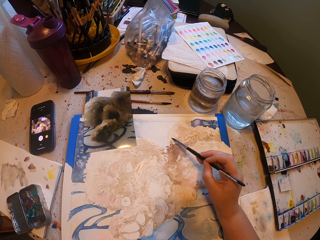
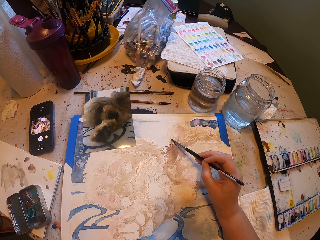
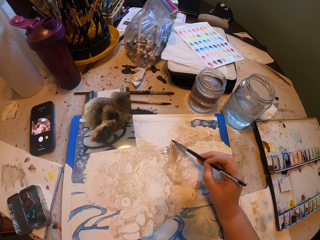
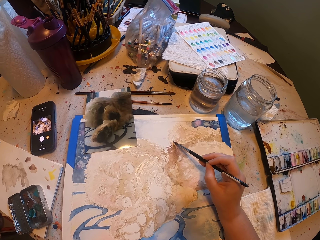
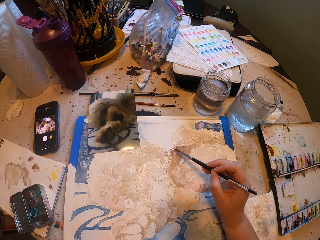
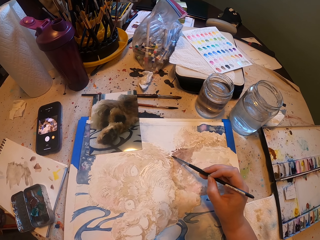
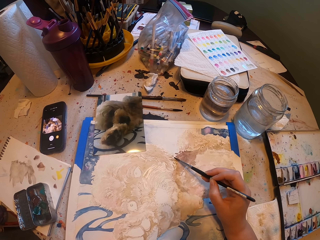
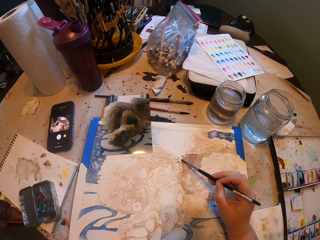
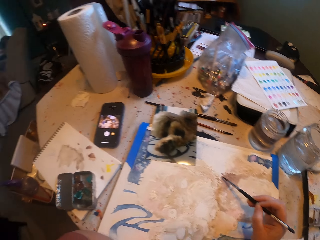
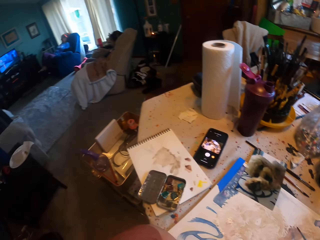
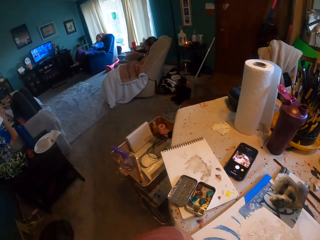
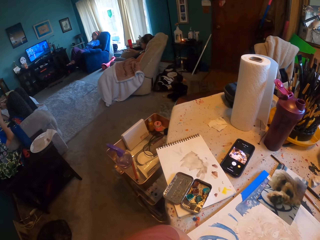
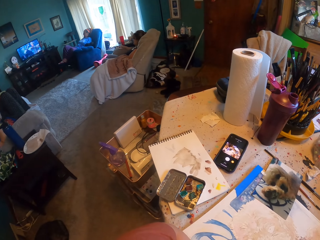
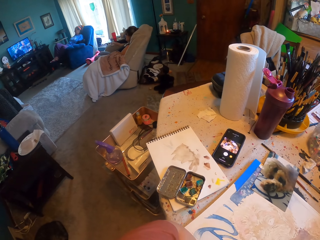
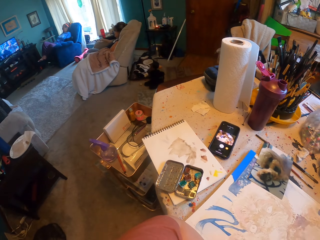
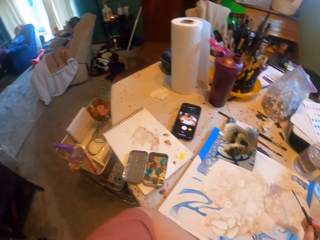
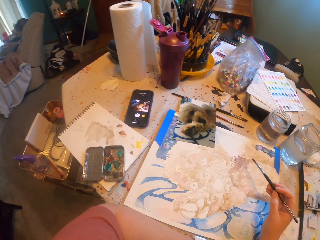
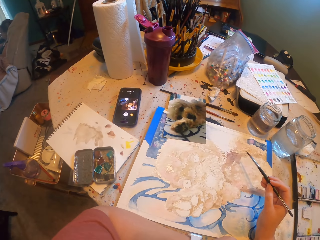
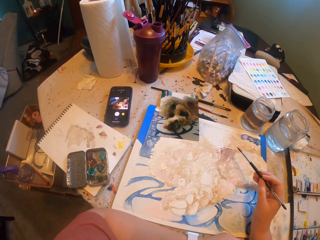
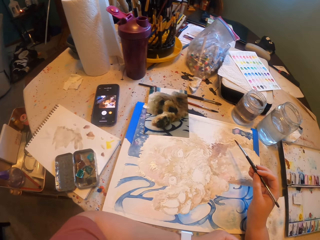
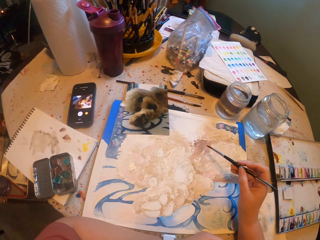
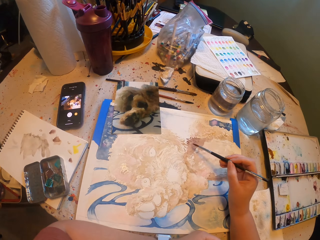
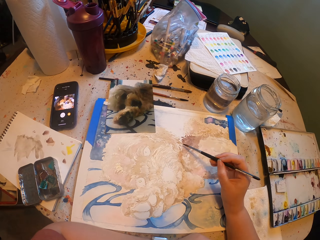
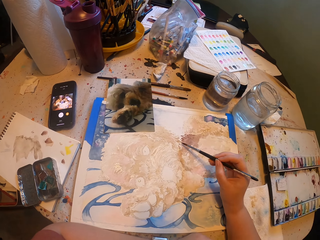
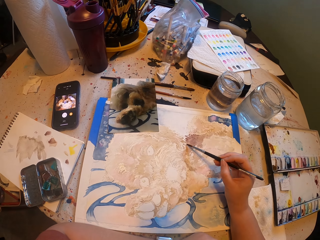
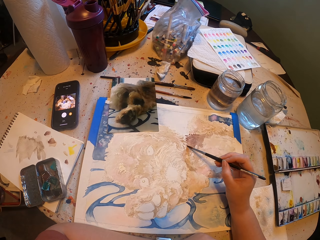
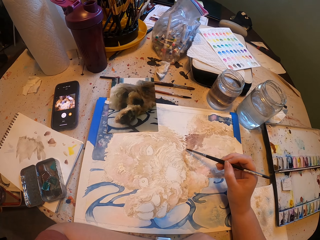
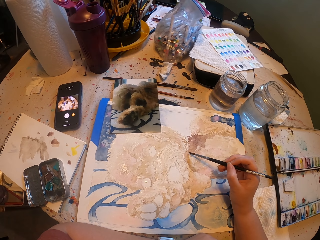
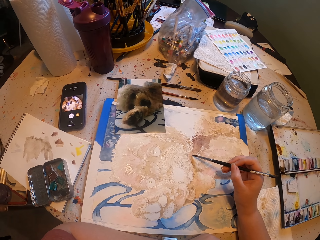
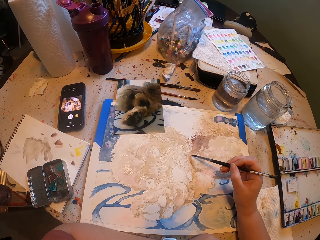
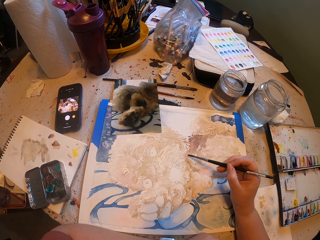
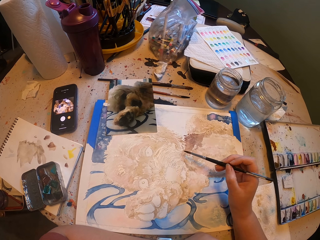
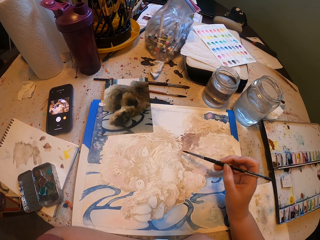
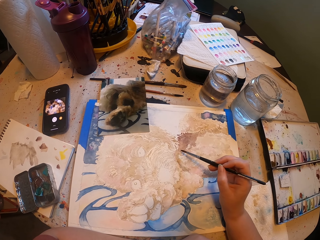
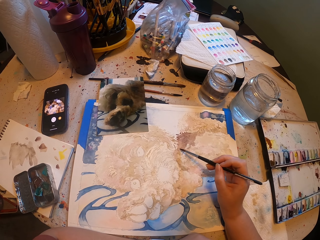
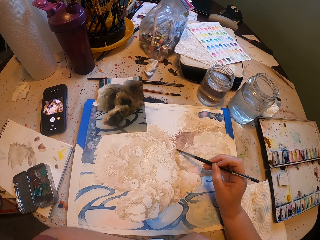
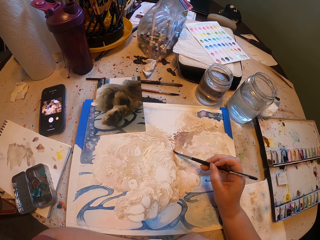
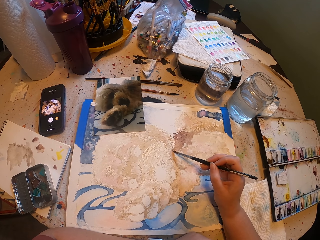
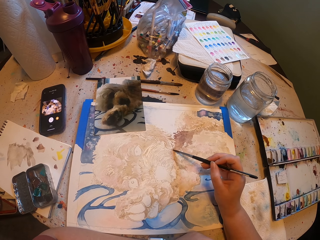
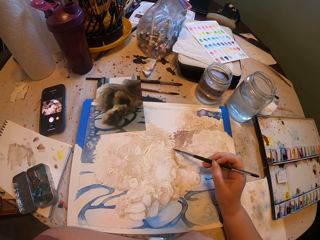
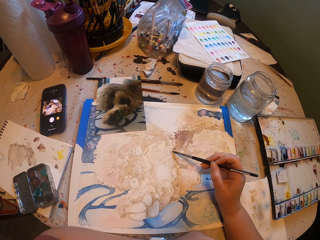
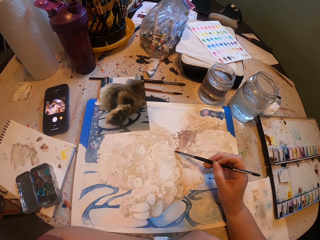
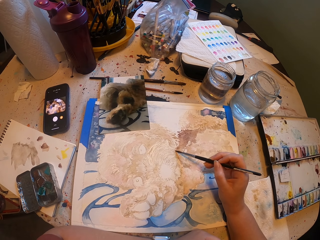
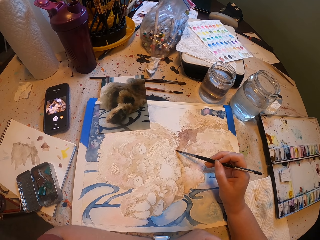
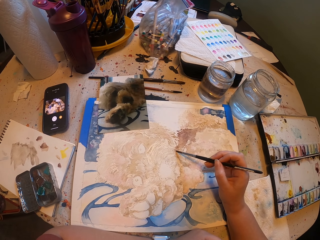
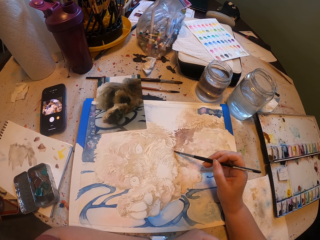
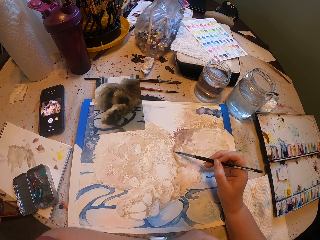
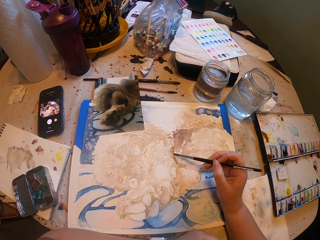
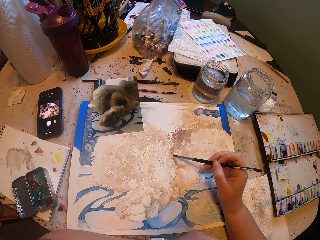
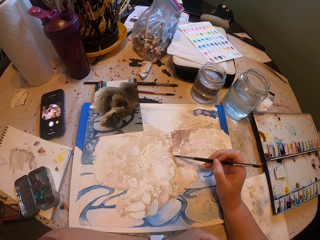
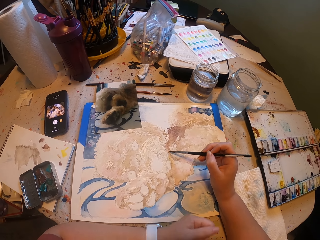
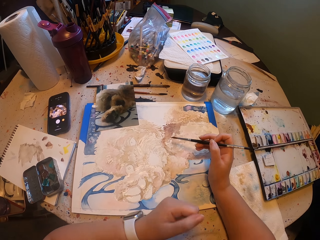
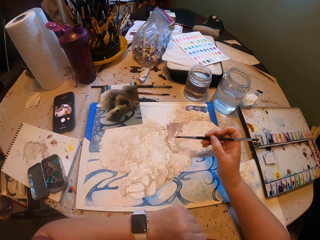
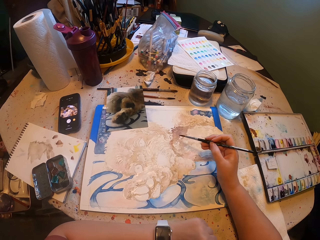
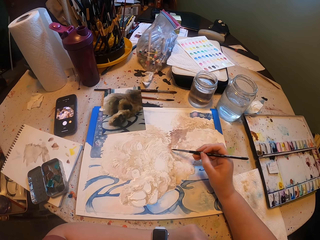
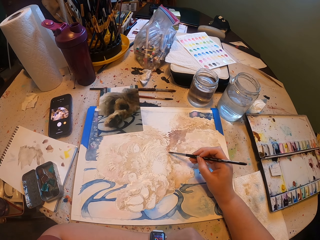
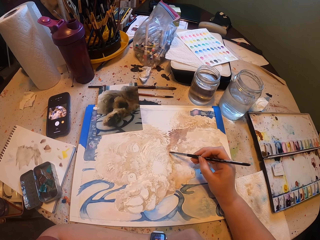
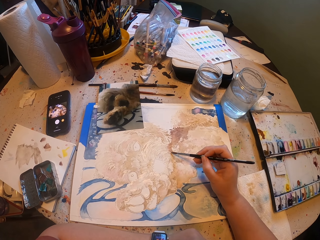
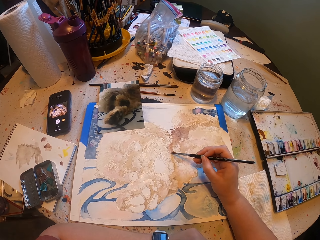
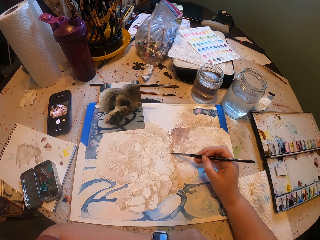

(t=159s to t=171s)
The camera wearer looks around. They draw the portrait.

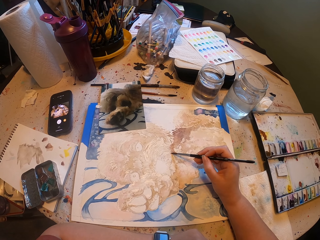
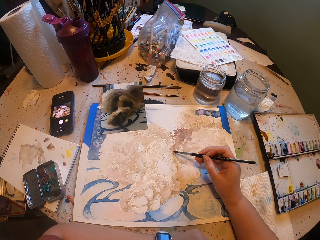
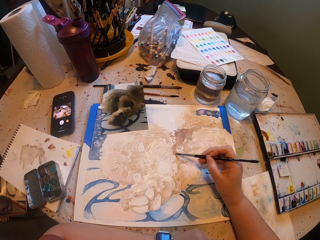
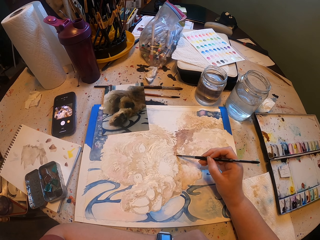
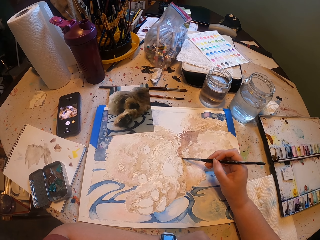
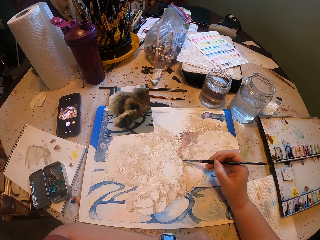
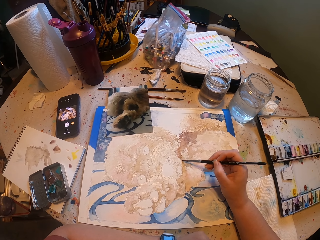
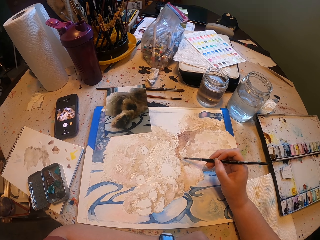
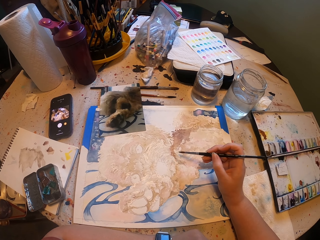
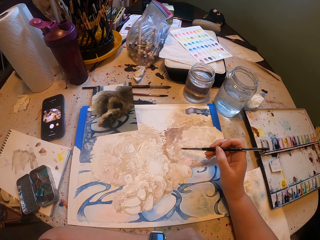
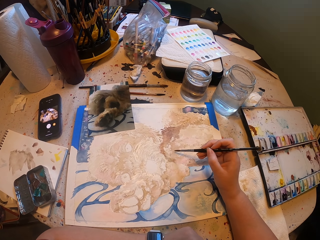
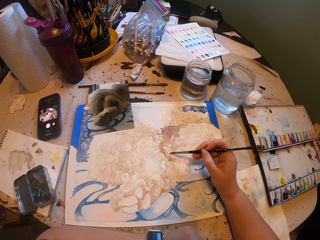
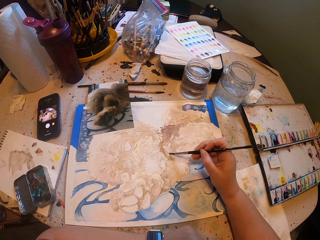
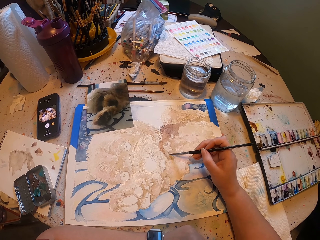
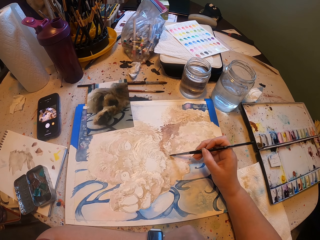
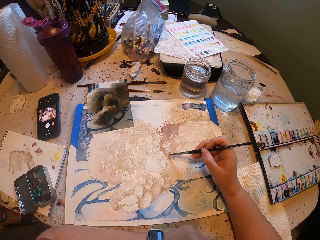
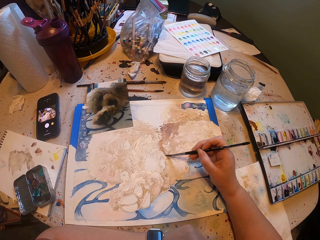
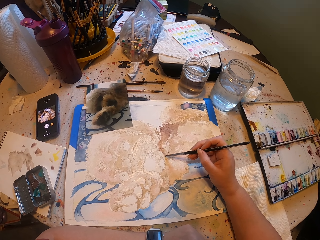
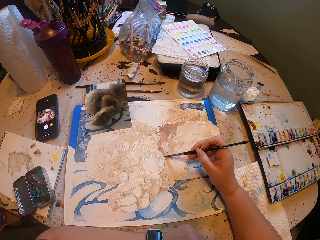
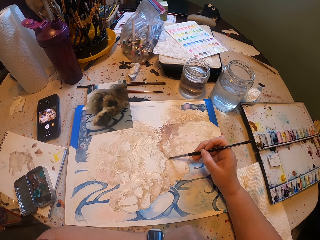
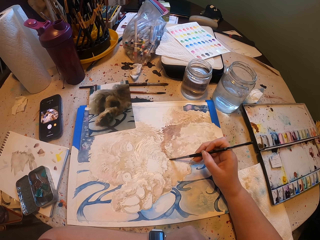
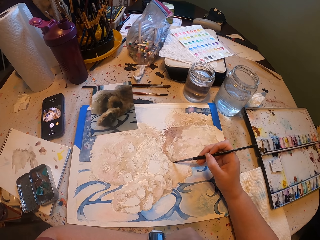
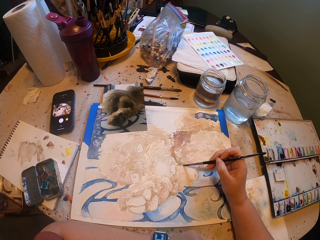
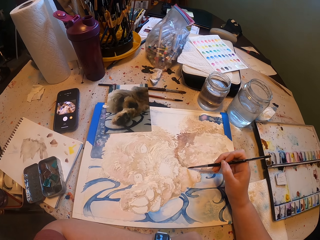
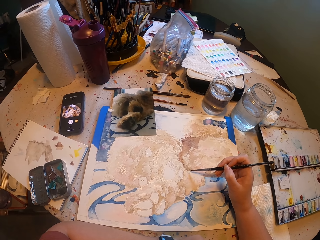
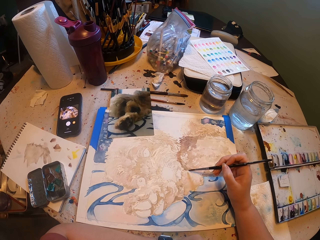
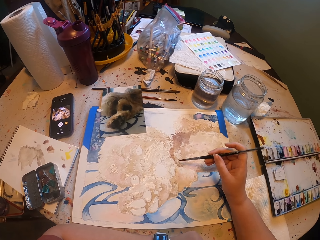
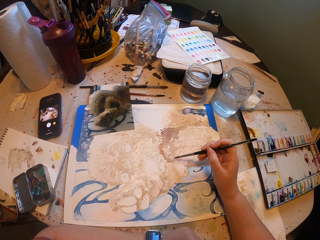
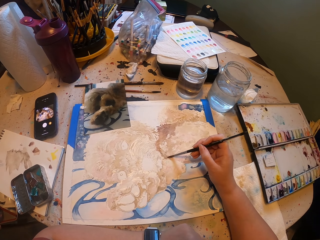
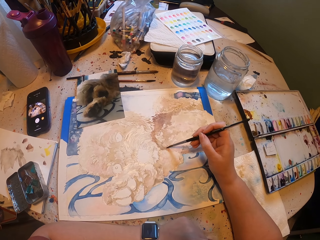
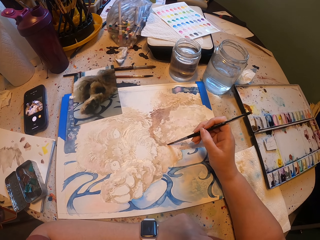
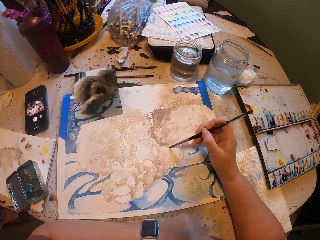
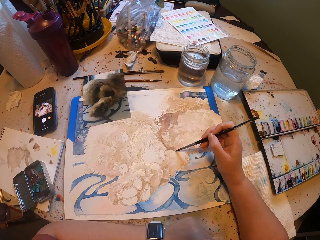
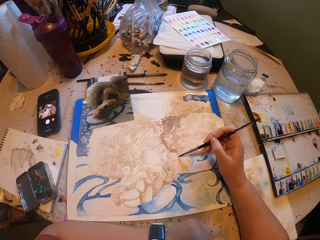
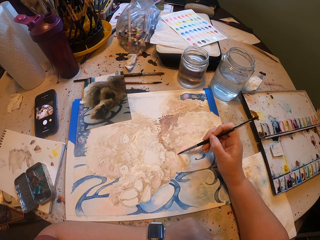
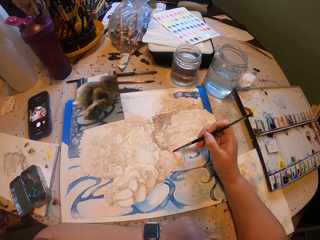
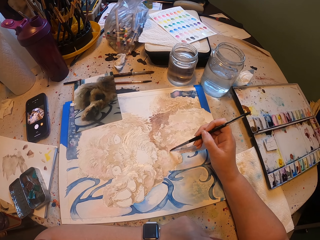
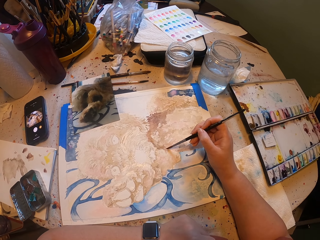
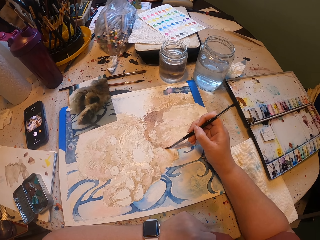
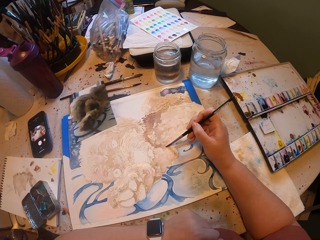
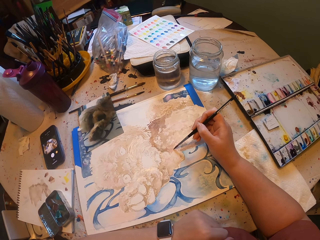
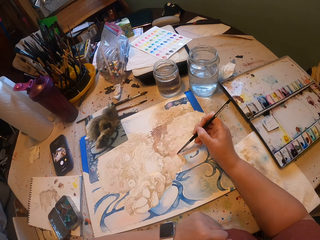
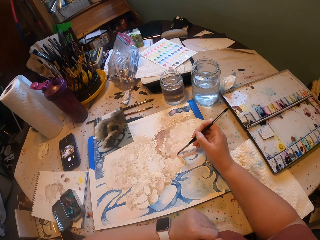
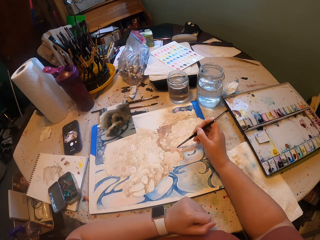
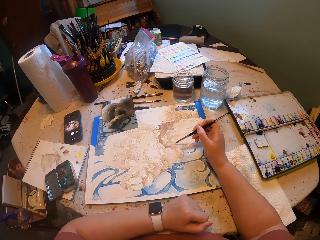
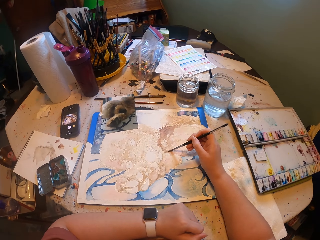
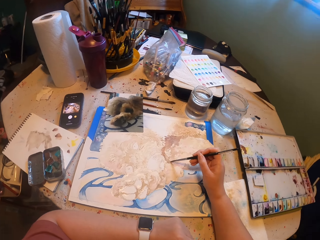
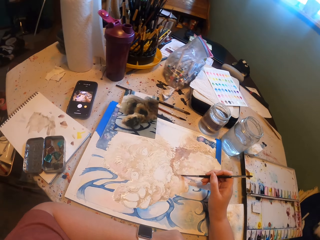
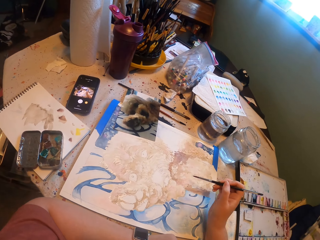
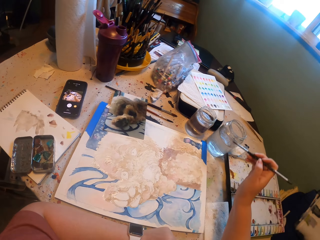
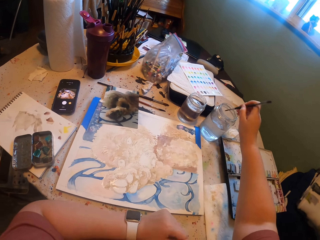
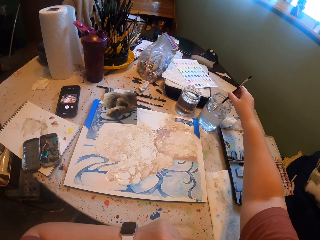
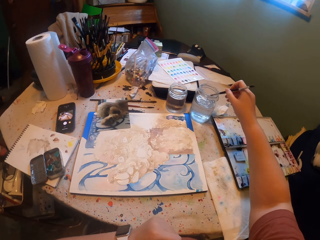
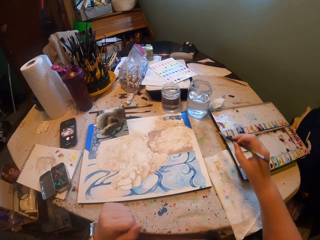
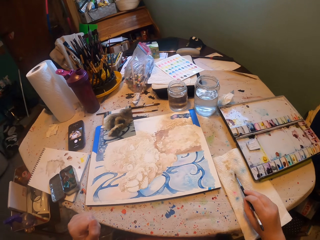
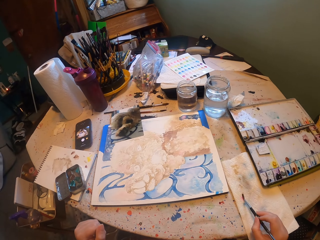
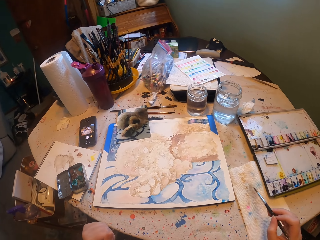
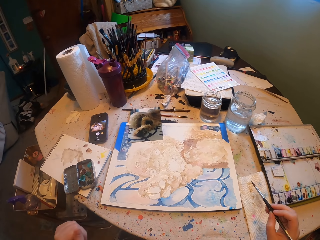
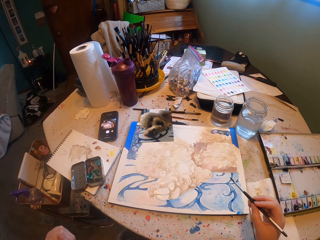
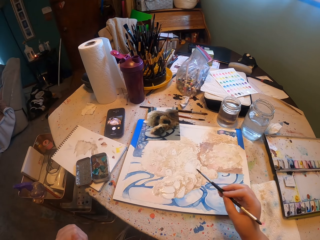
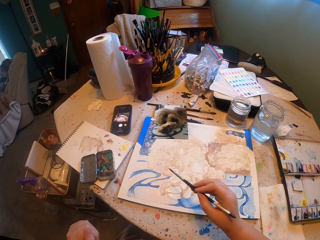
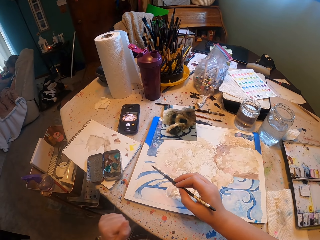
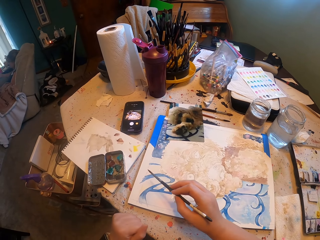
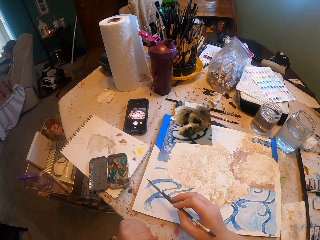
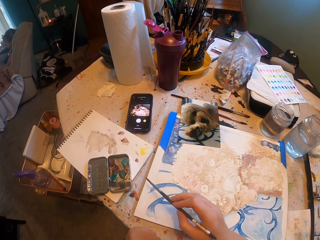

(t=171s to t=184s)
The camera wearer wets the paintbrush in water. They wipe the paintbrush on the cloth.
